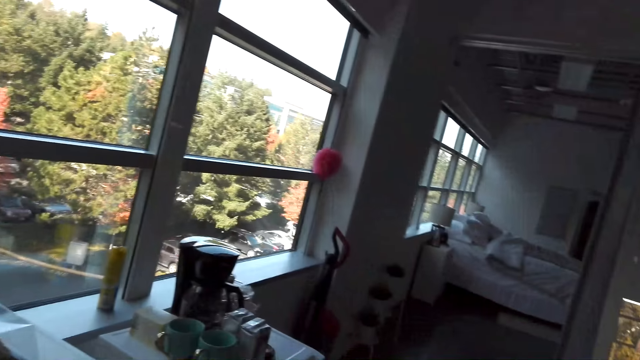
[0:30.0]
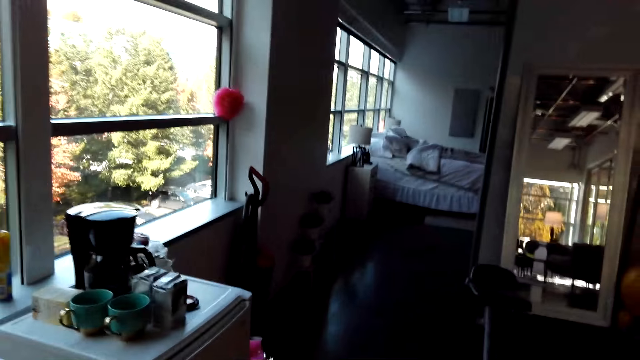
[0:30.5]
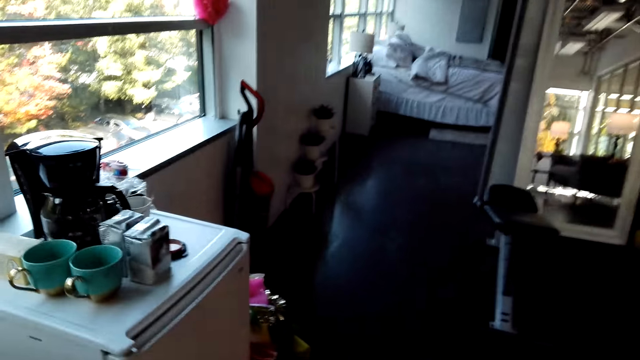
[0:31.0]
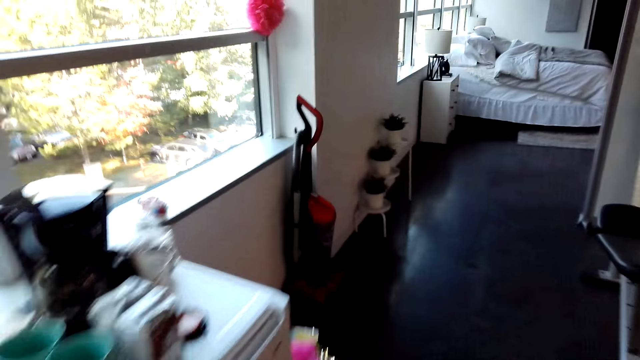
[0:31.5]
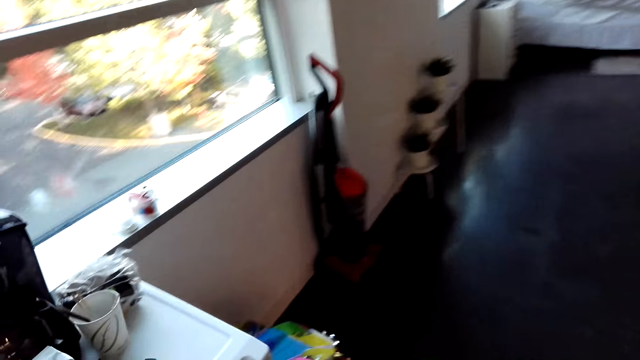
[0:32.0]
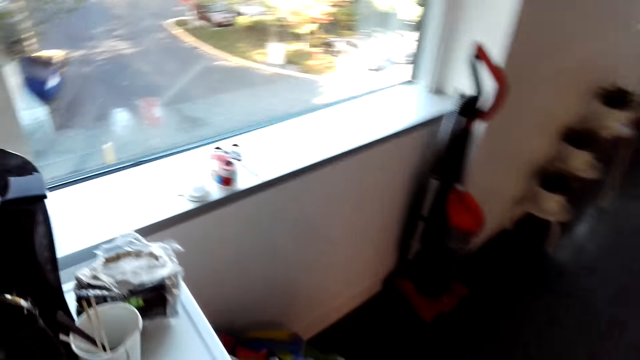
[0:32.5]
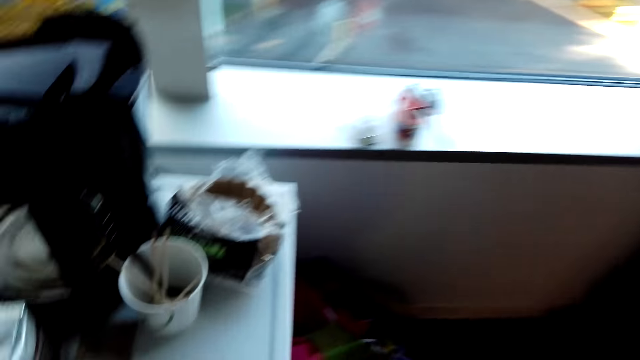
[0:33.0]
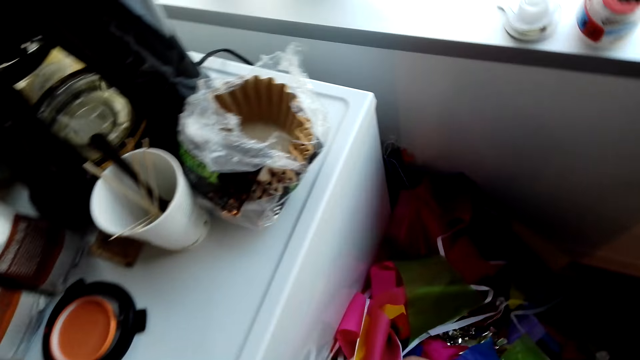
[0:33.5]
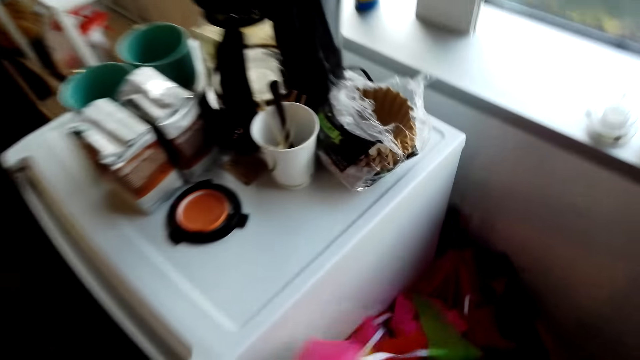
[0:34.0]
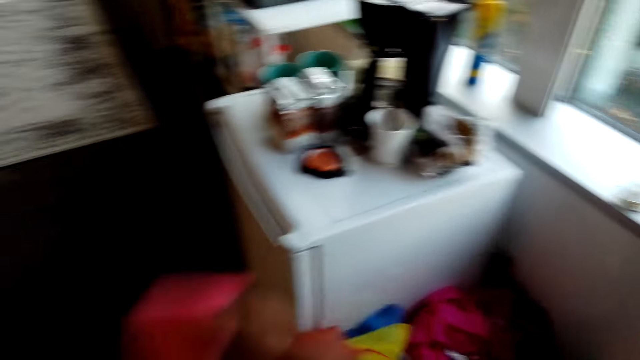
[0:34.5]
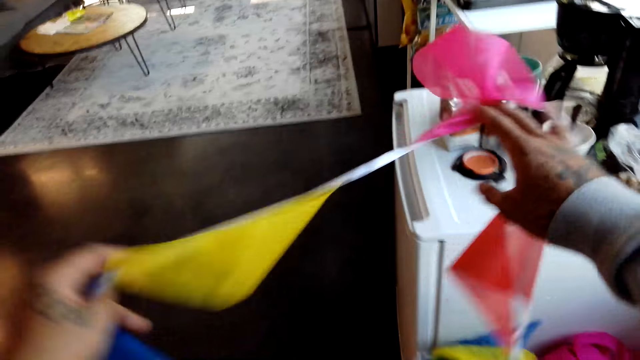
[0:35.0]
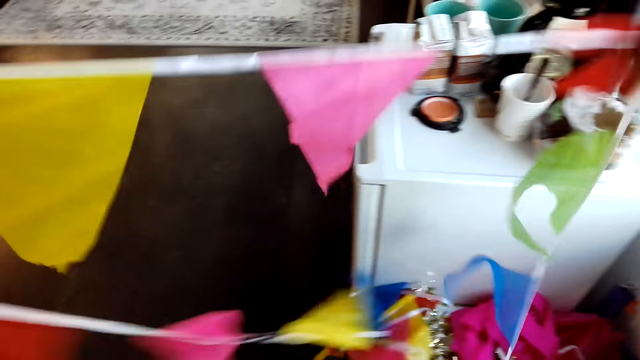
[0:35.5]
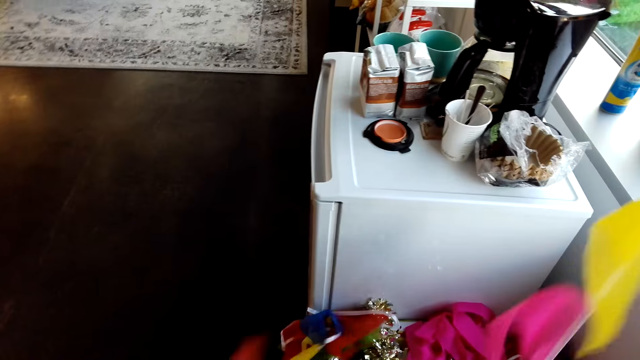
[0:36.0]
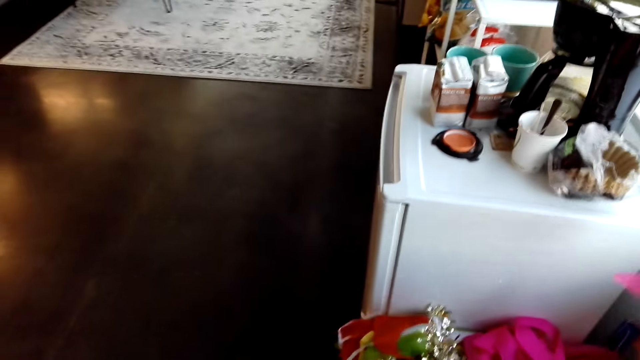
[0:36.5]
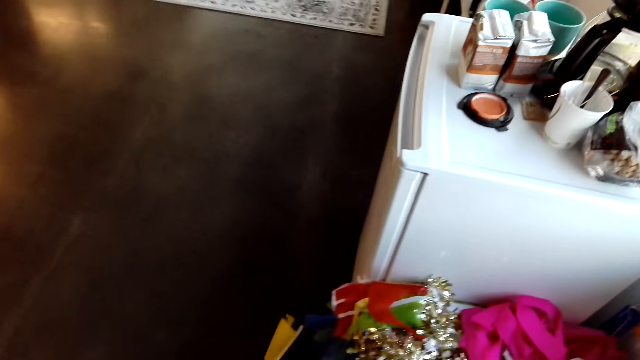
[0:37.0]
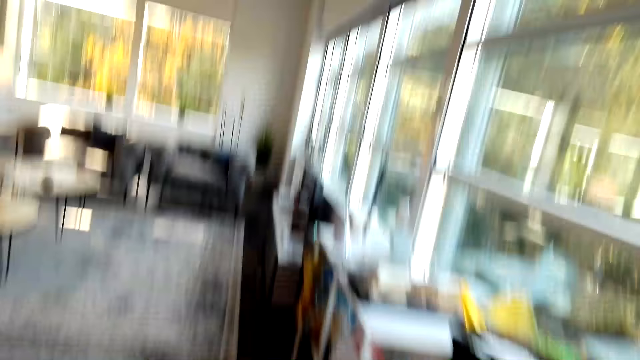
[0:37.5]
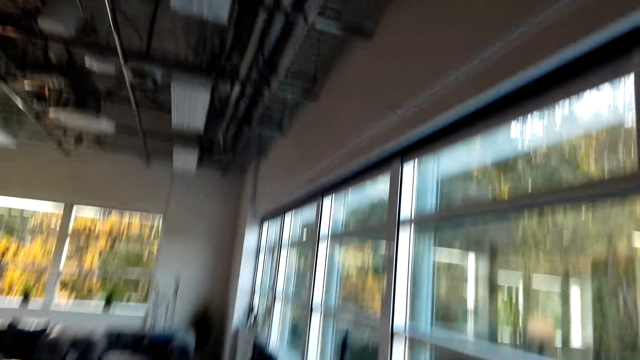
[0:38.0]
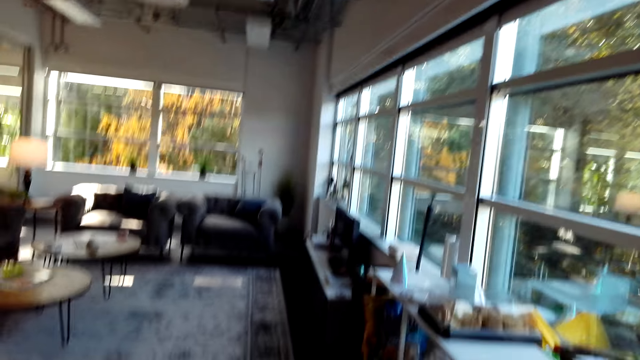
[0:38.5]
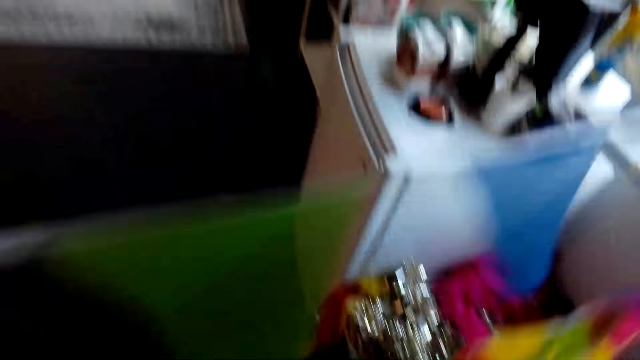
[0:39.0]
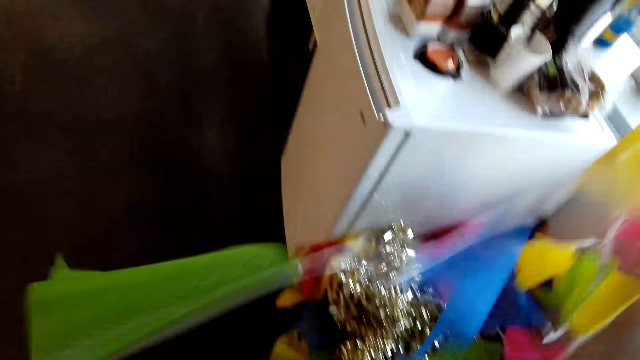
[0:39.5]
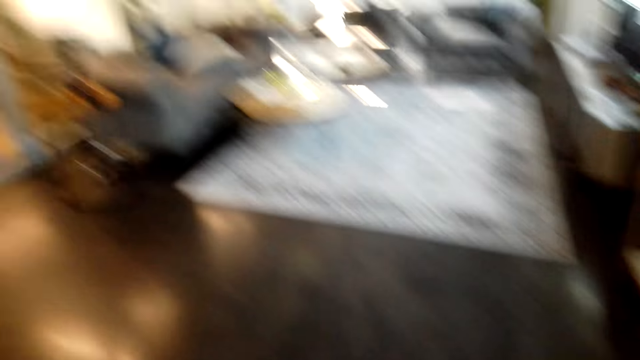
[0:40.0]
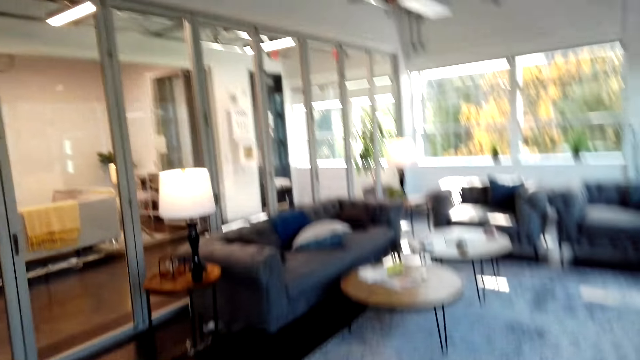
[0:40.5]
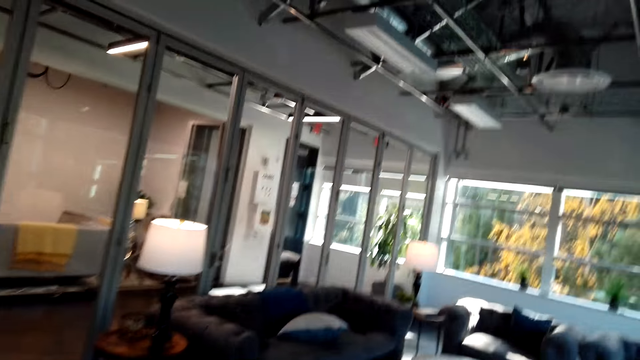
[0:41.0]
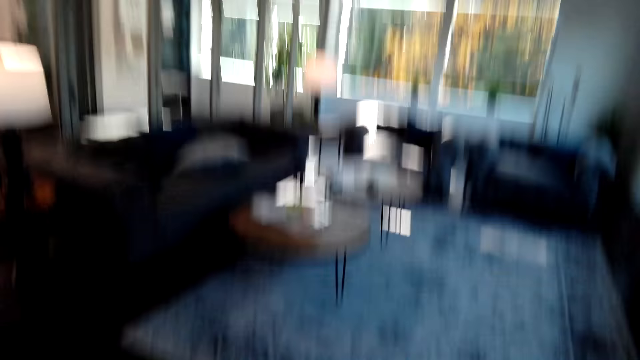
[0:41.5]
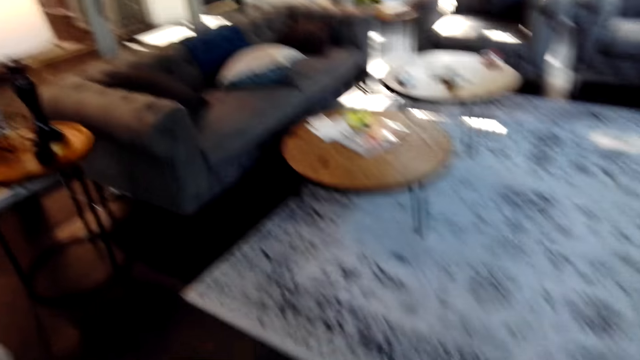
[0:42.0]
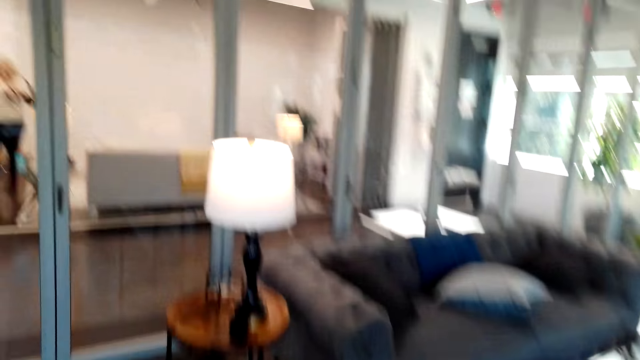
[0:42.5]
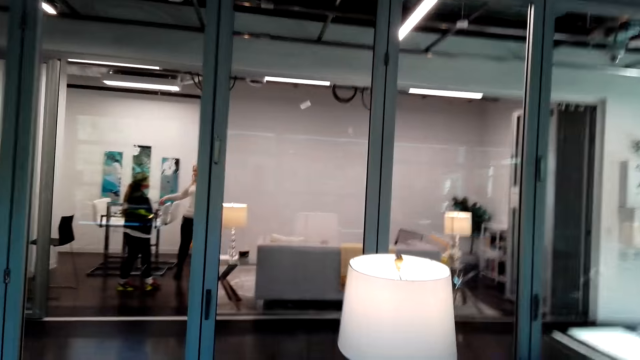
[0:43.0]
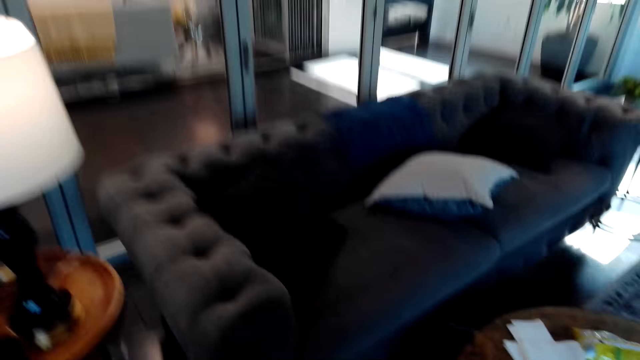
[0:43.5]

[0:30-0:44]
The camera wearer converses with the man. They pick the decorating ribbon. They look at the decorating ribbon. They look around the room. They converse with the man. They check the decorating ribbon. They walk around the house.

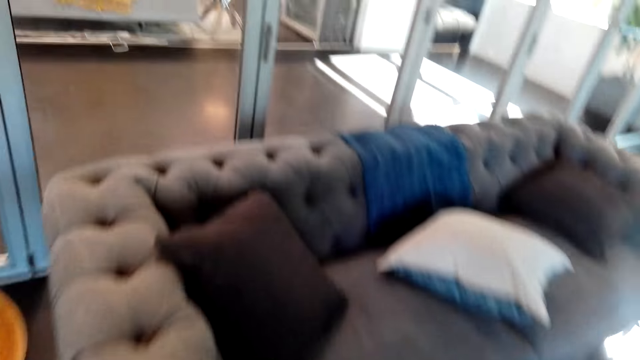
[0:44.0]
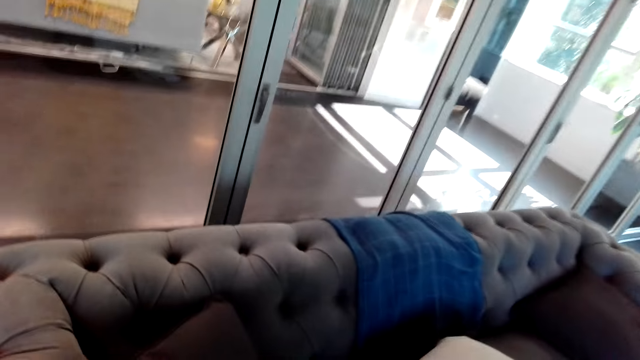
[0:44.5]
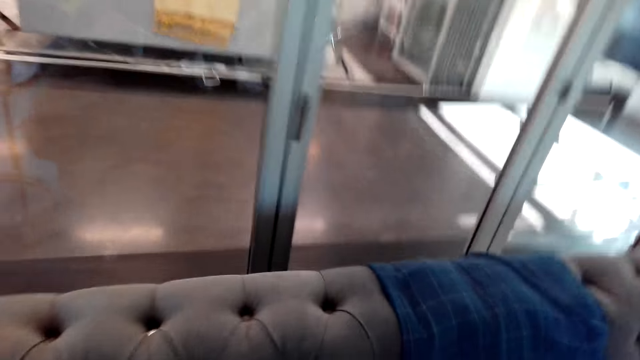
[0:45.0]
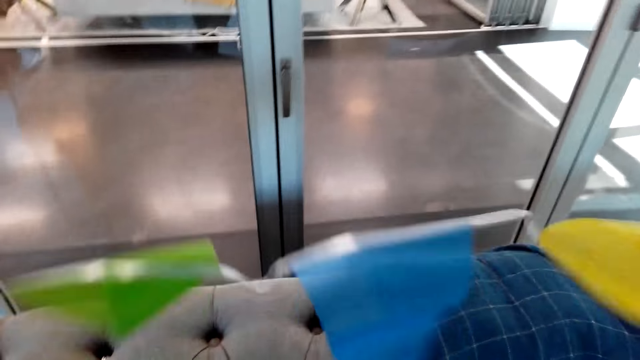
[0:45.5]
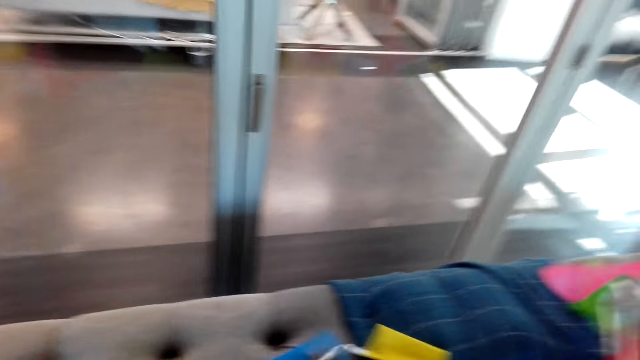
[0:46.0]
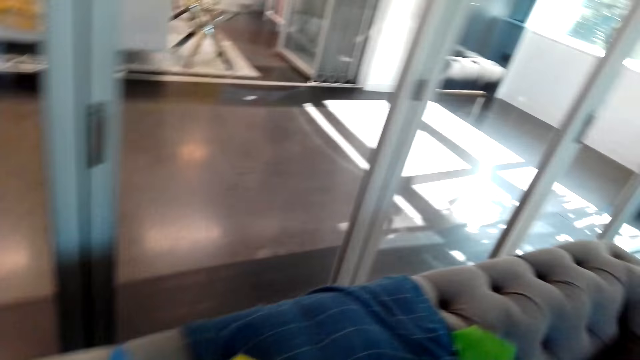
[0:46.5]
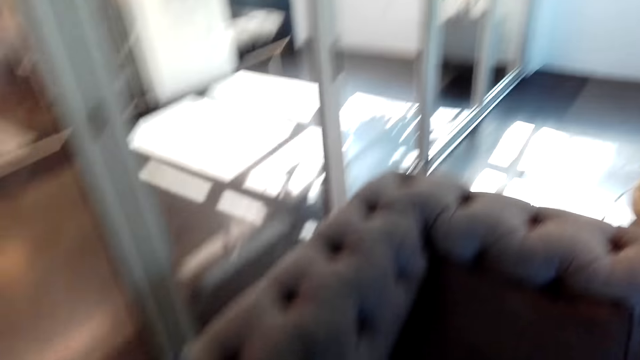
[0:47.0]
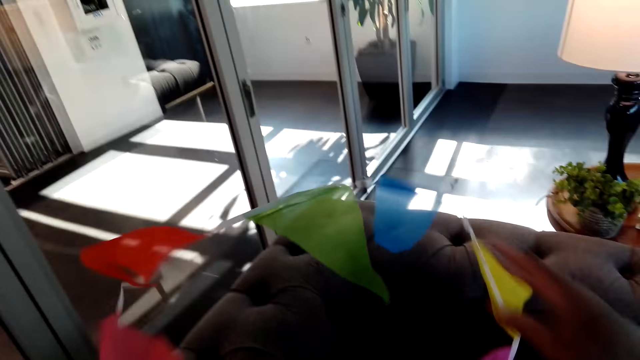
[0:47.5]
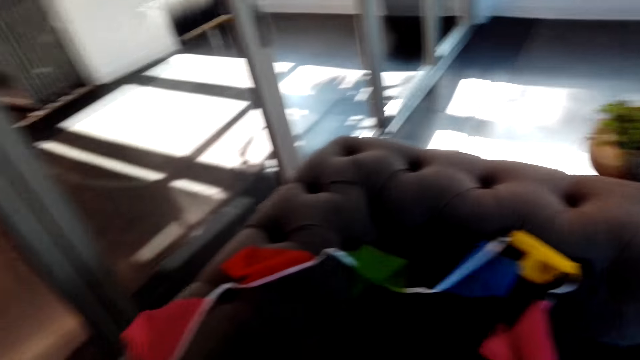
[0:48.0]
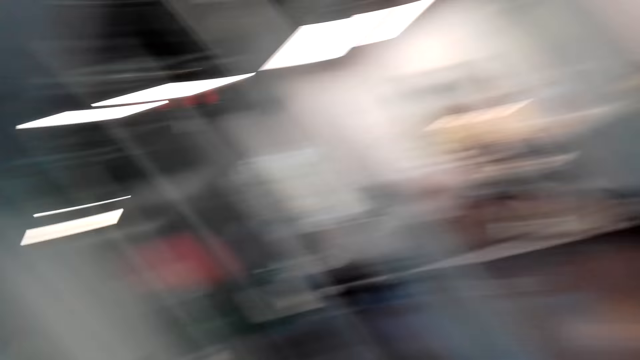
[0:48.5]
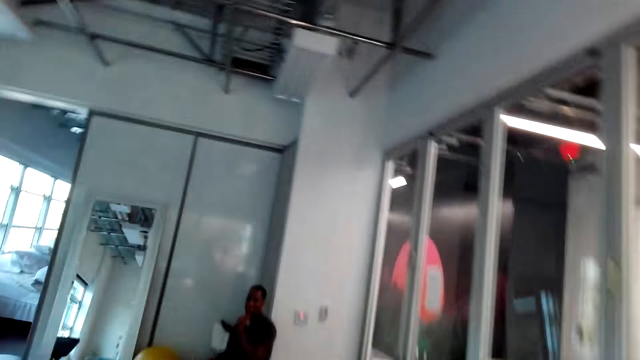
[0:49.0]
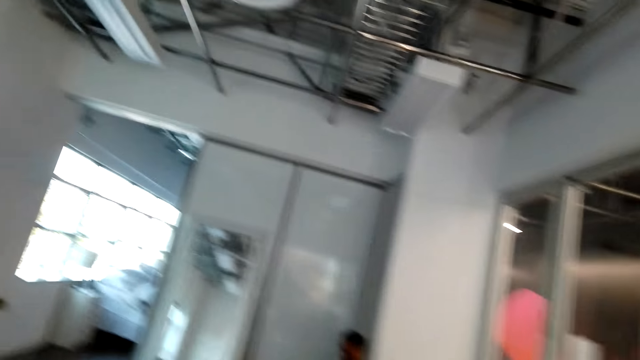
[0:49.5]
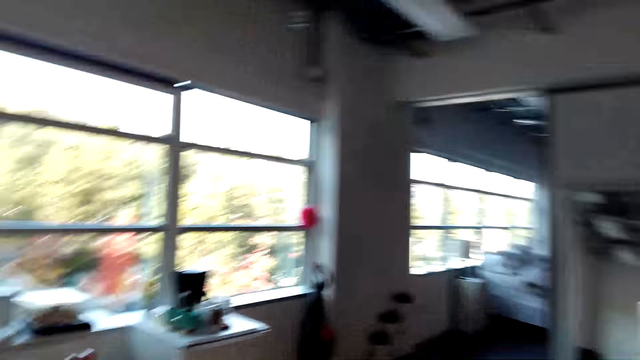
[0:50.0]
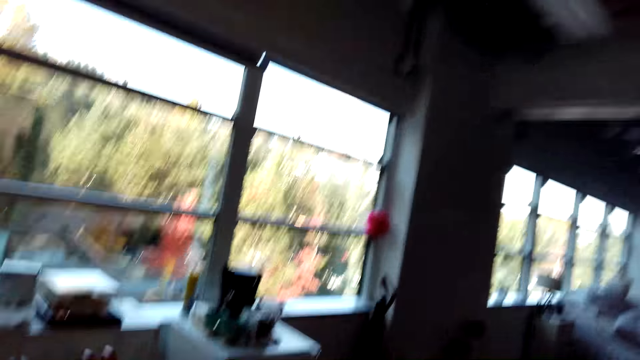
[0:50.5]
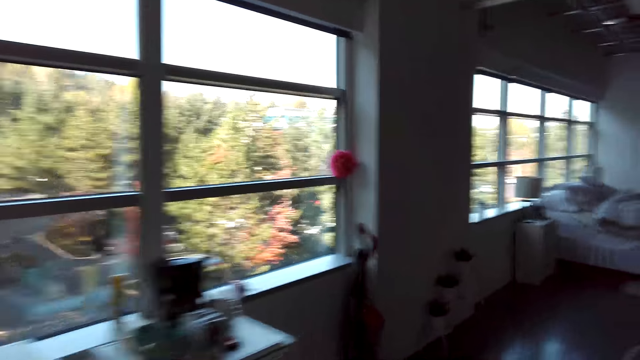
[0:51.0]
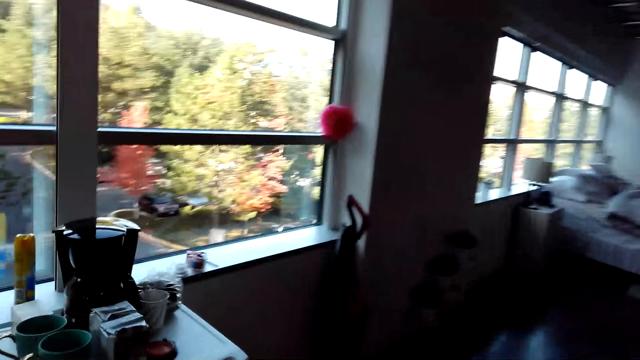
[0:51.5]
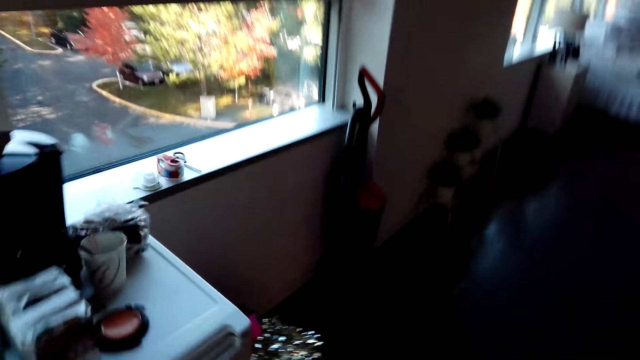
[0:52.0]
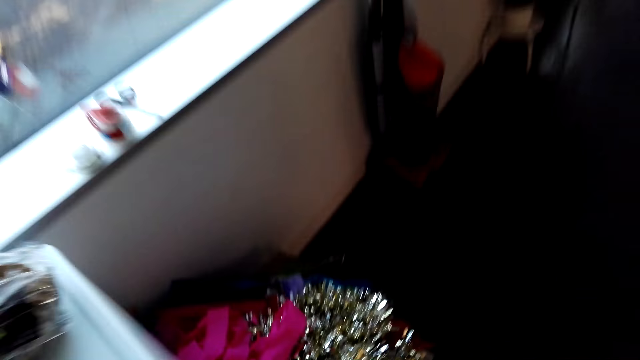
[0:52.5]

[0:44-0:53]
The camera wearer places the ribbon on the seat. They converse with the man. They look around. The man sits in the room. The camera wearer walks around the house.
